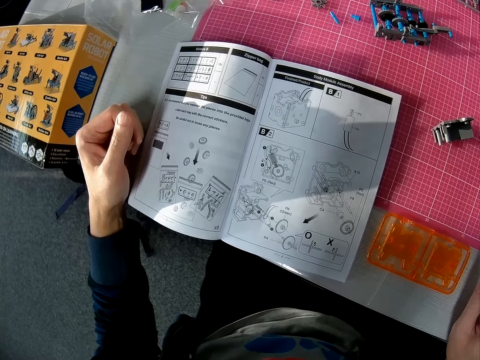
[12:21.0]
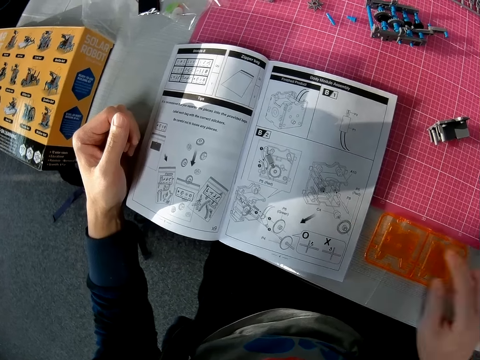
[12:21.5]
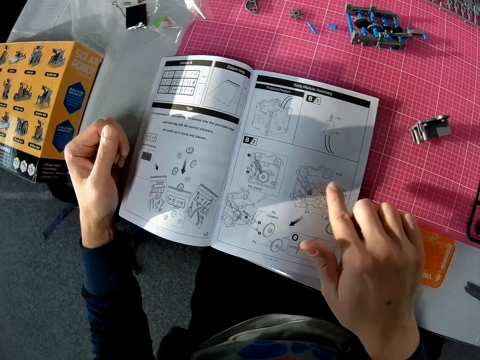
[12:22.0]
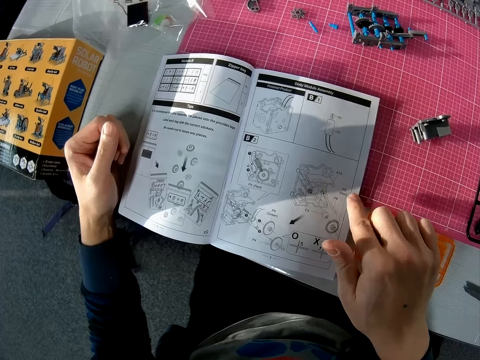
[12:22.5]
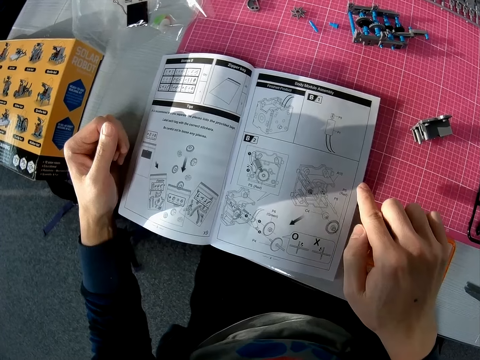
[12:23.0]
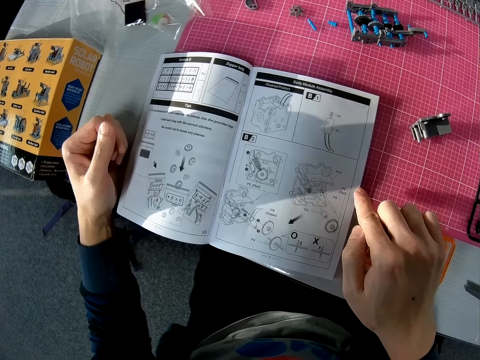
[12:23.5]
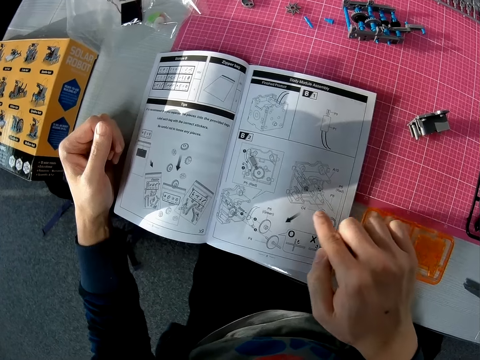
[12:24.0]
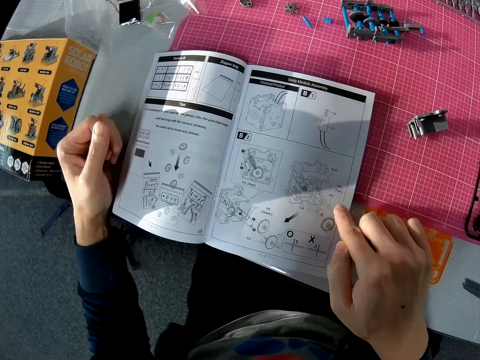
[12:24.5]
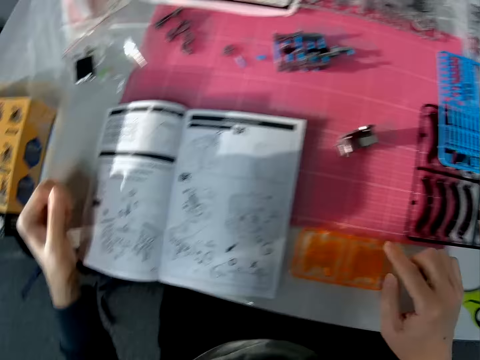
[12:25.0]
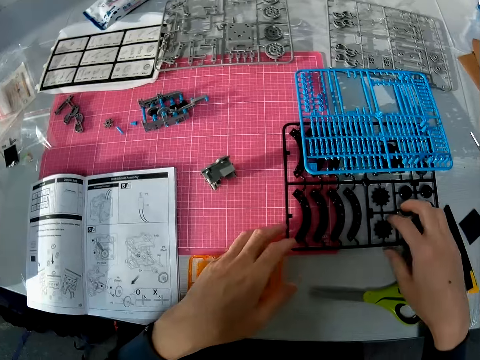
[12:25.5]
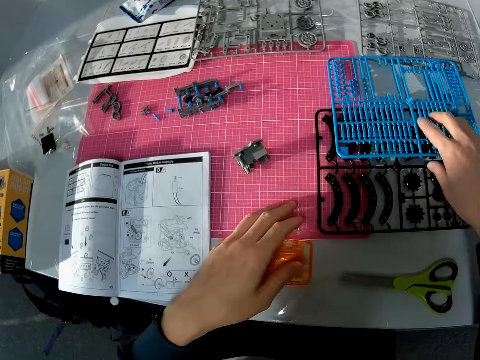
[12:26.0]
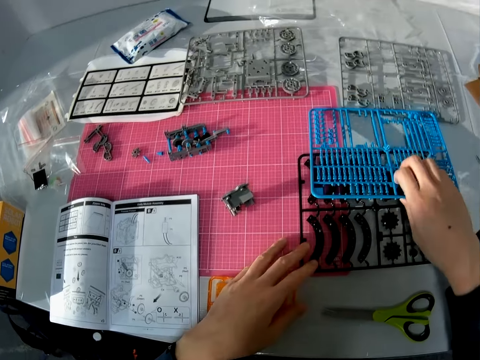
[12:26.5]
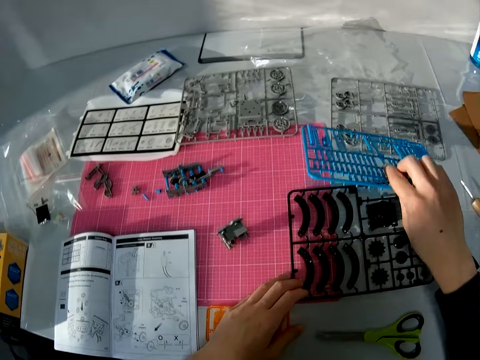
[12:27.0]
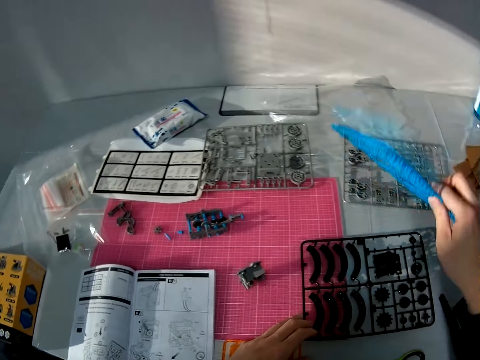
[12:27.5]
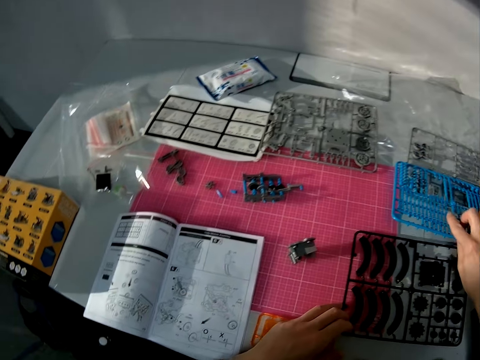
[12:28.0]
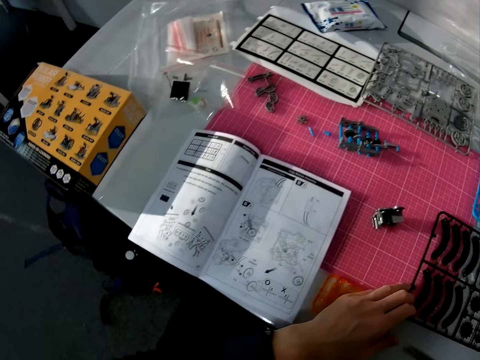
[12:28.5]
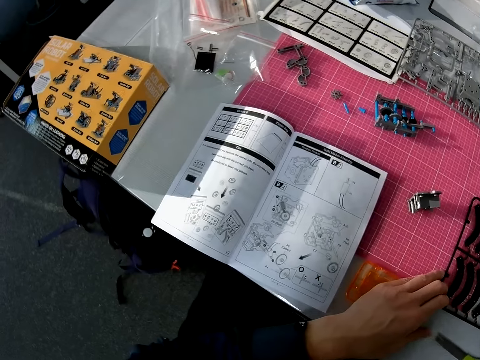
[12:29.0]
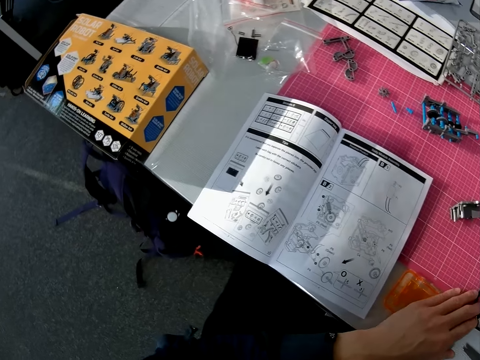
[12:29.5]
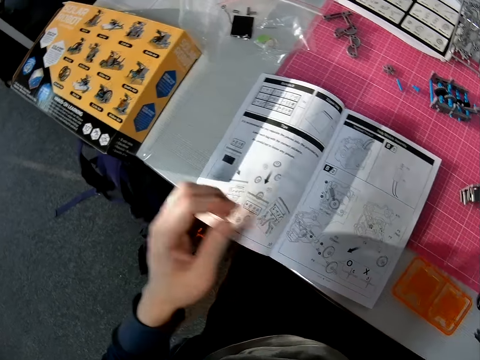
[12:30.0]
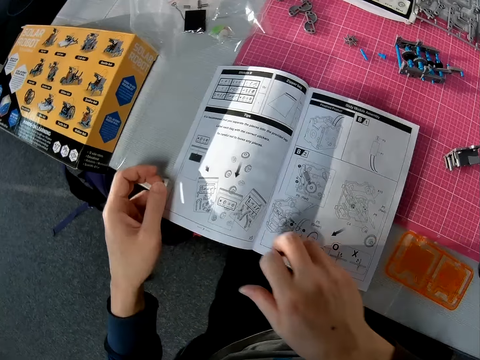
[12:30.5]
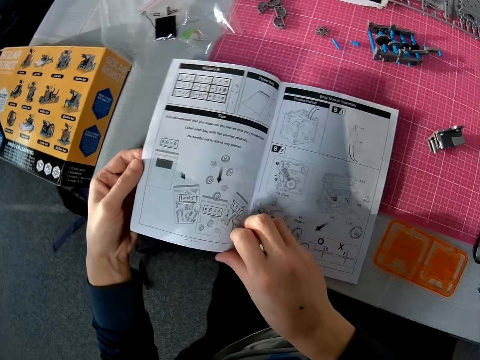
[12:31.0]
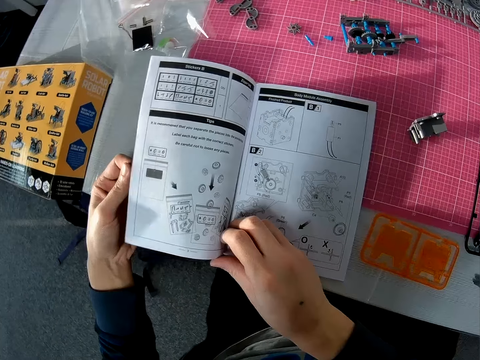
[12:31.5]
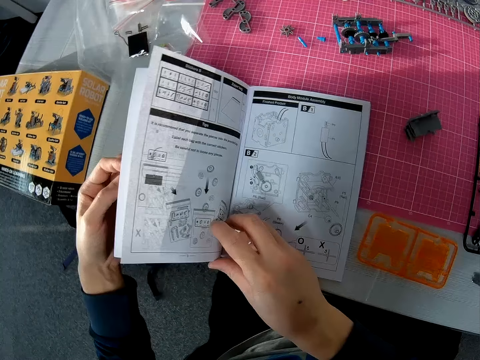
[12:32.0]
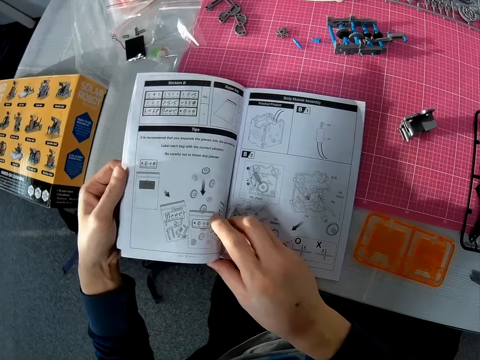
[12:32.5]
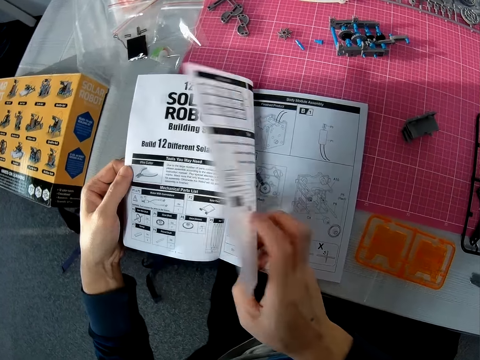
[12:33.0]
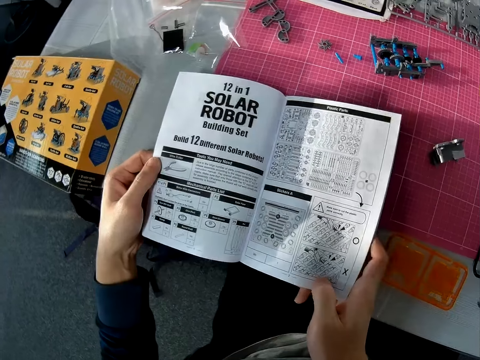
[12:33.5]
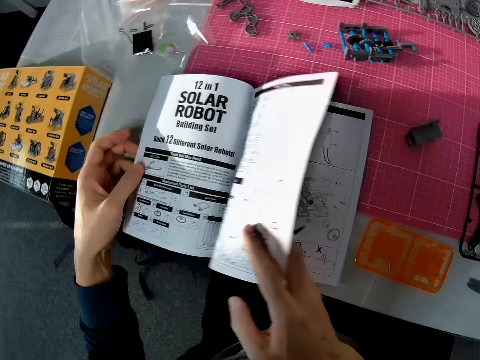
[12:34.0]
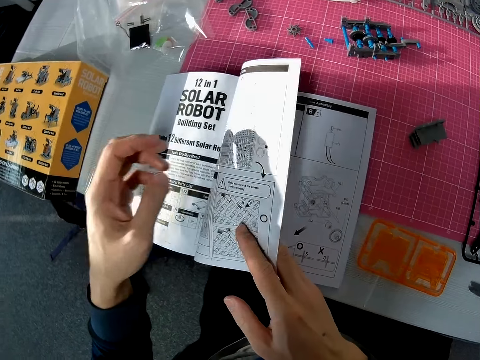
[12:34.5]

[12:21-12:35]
The camera wearer looks through a page of the book on the table with his right hand. He taps the solar robot manual book with a hand. He changes the positions of some objects on the table with both hands. He picks up a plastic model from the table and puts down the plastic model on the table. He flips through the book on the table with both hands.

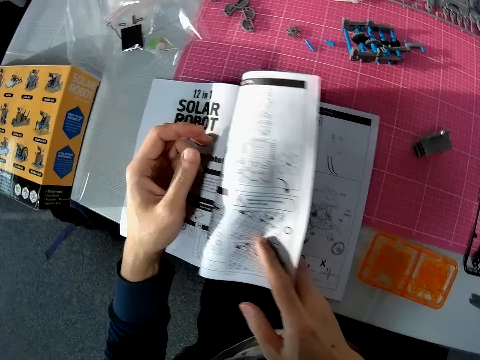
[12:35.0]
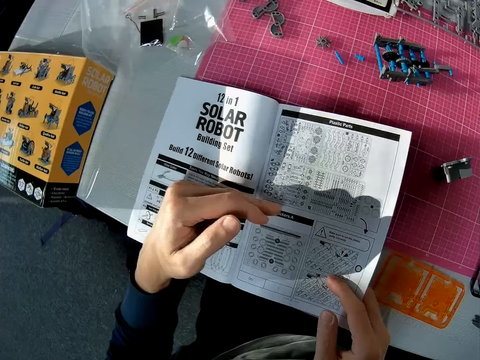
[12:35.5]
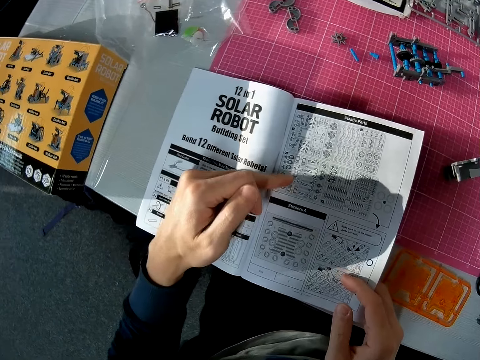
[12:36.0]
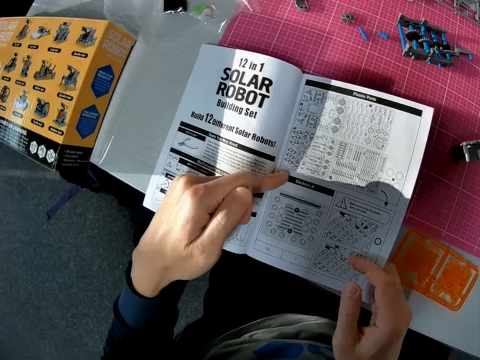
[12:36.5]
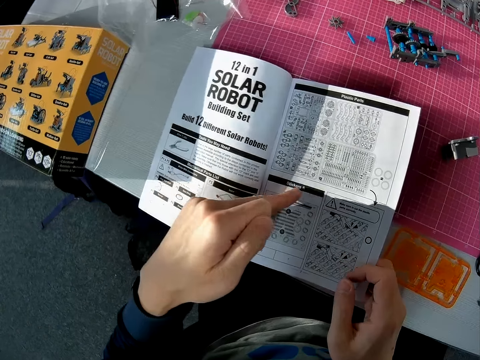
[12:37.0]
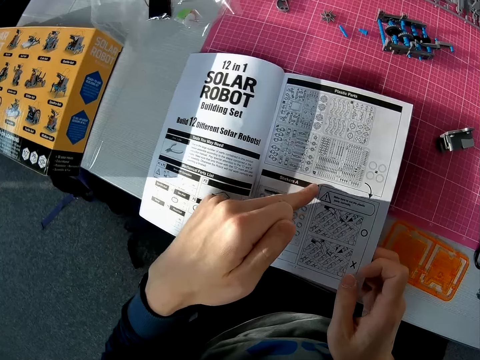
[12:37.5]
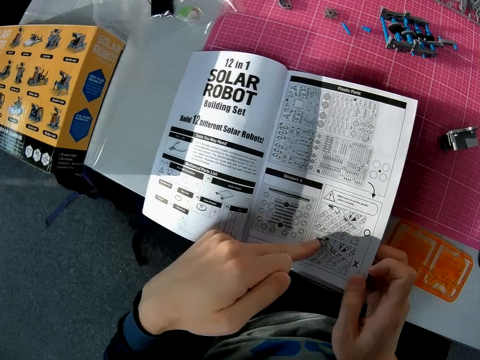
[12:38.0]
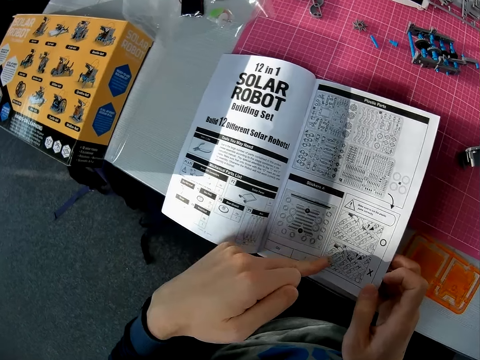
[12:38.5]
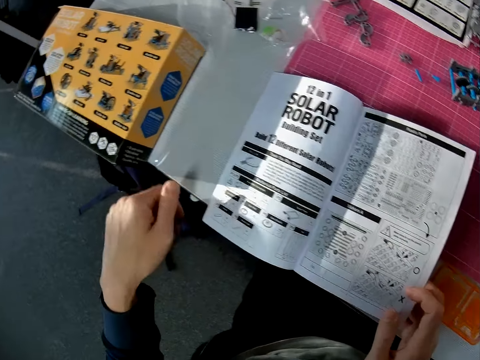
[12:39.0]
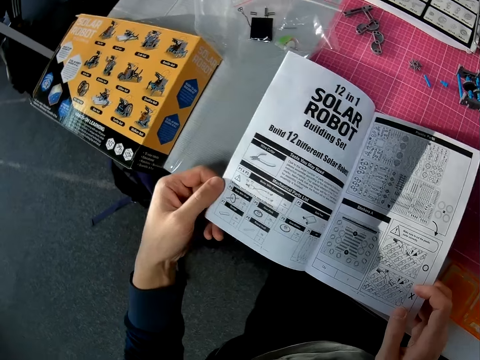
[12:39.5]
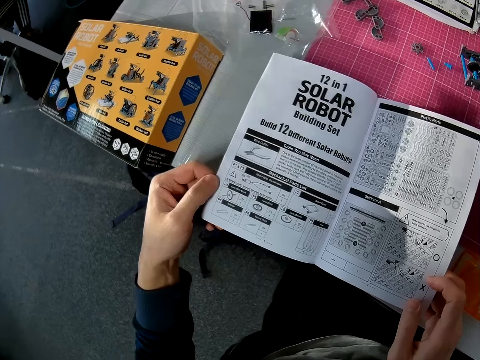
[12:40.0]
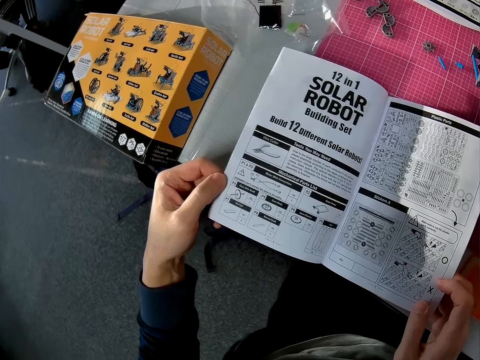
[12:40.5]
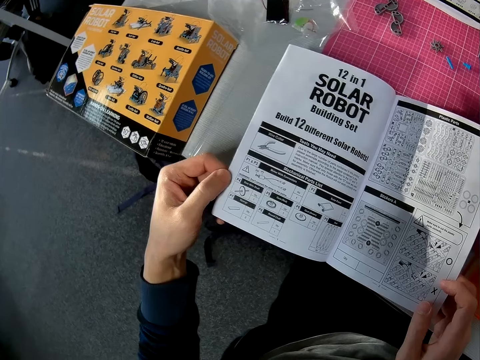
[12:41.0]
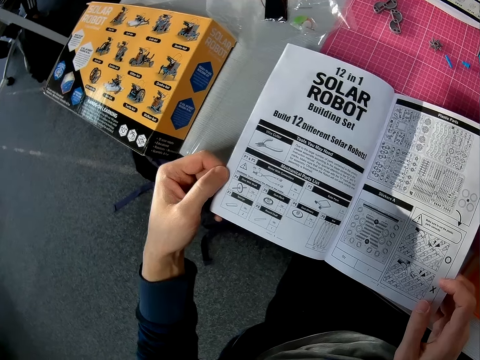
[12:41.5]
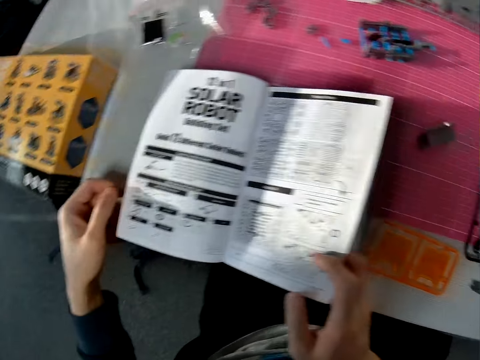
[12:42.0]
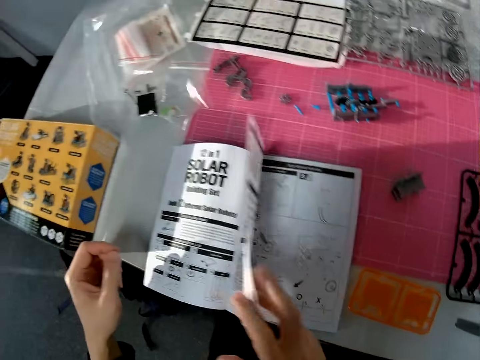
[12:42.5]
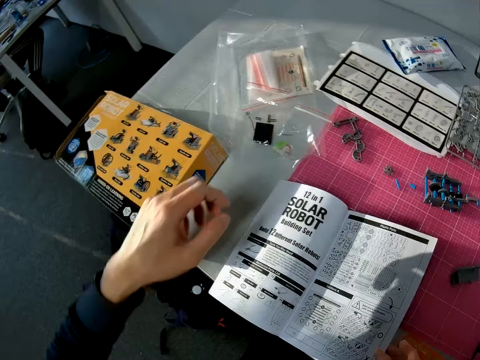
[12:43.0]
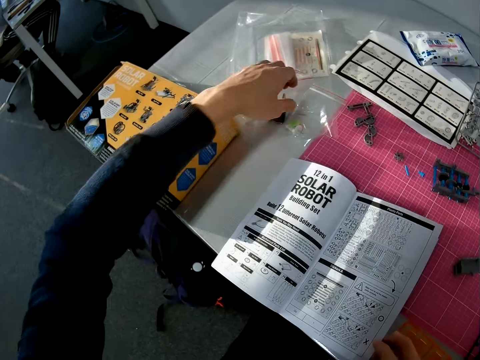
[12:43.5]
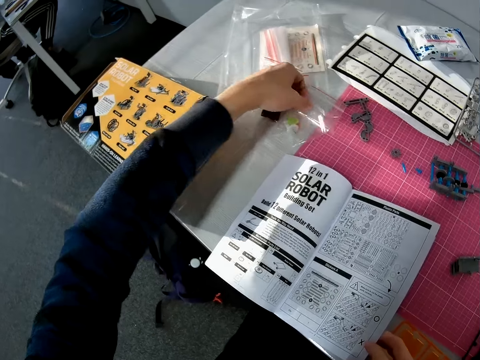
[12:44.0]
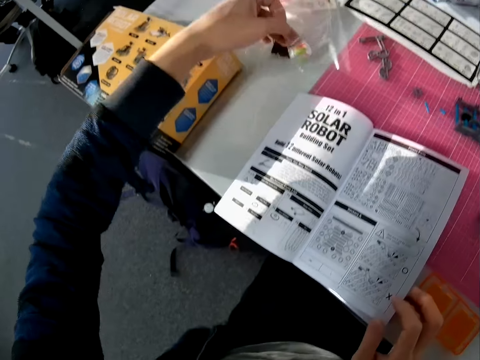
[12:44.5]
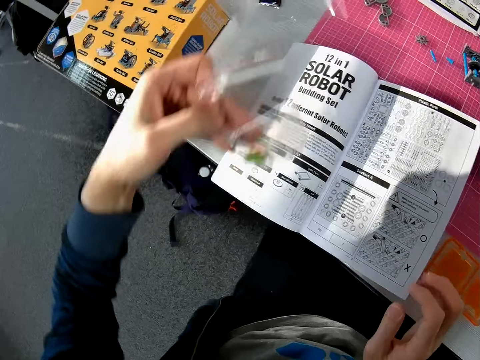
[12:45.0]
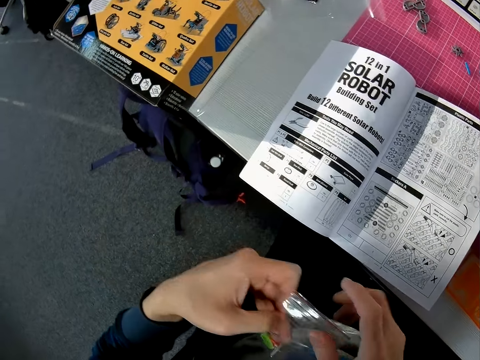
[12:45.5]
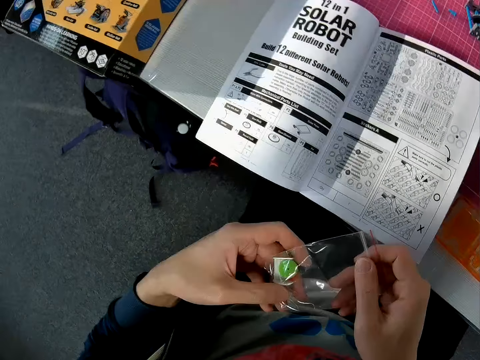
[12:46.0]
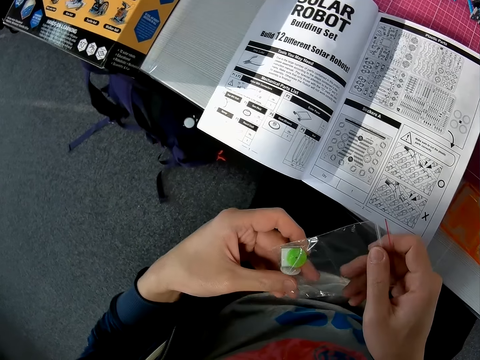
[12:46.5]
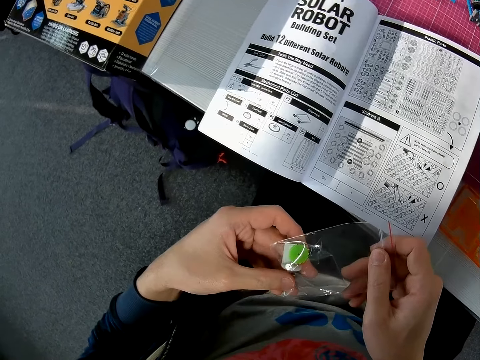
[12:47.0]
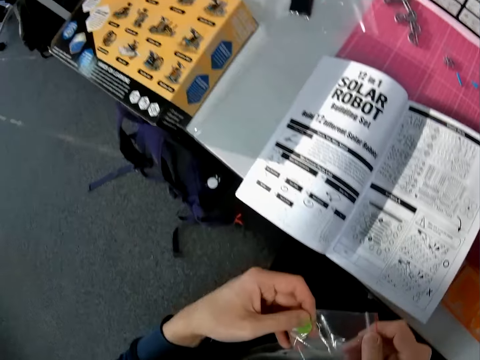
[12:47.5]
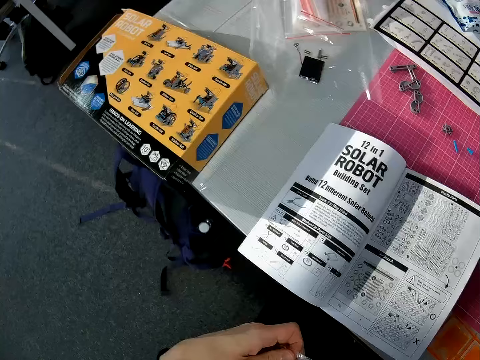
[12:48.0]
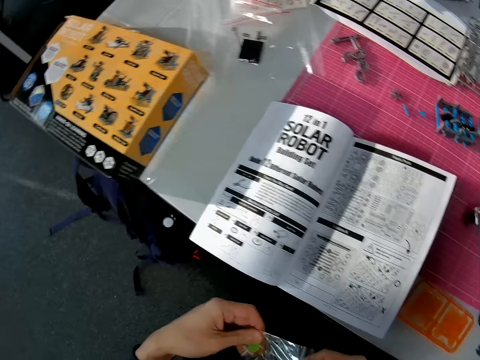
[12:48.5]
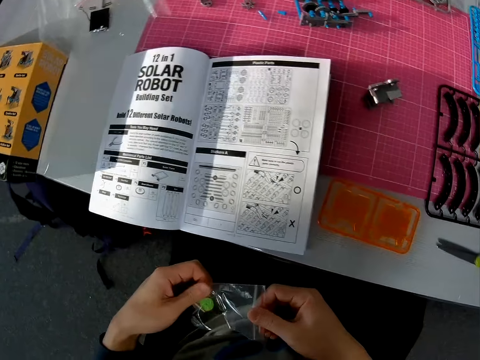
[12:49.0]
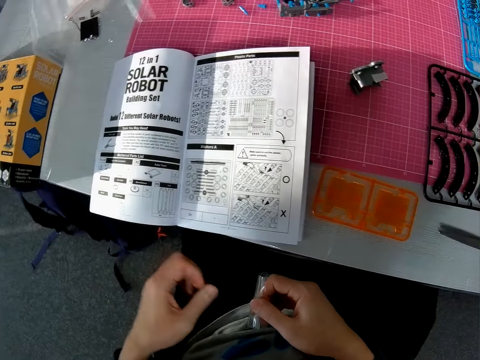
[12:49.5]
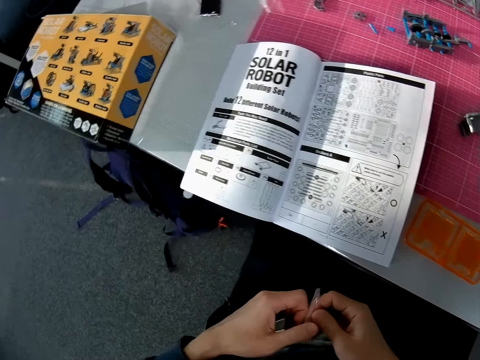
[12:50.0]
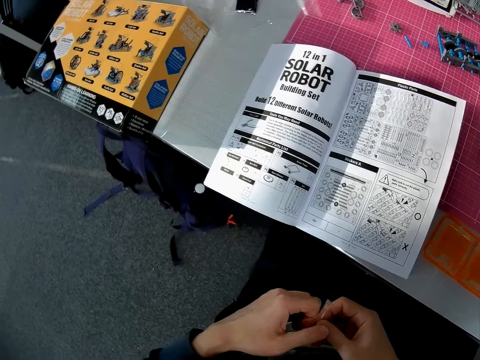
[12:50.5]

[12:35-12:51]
The camera wearer holds a solar robot manual book with a hand. He moves a hand through the solar robot manual book. He holds the solar robot manual book with a hand. He picks a nylon or plastic tool bag containing an object on the table with his left hand. He holds it with both hands. He looks around the table.
